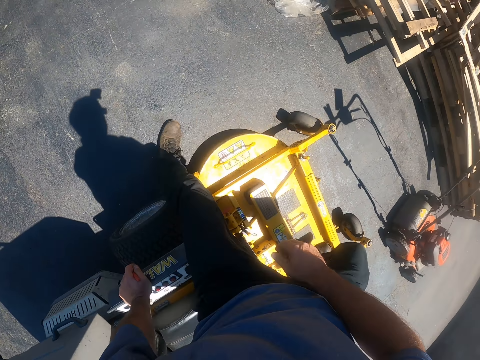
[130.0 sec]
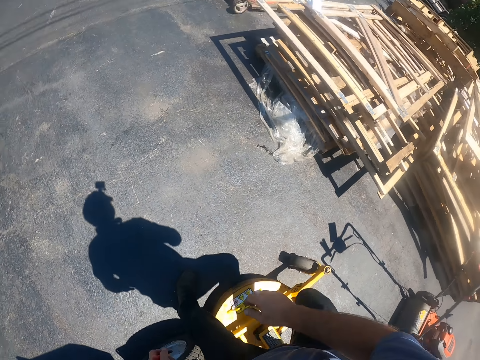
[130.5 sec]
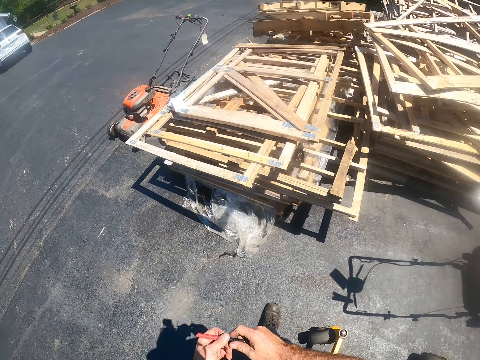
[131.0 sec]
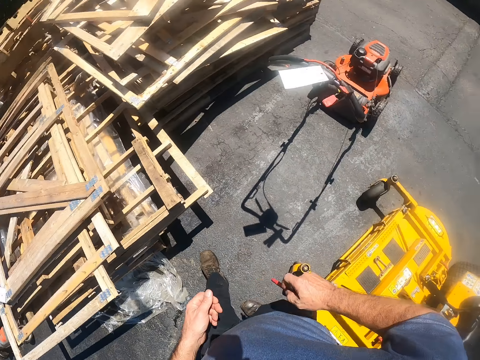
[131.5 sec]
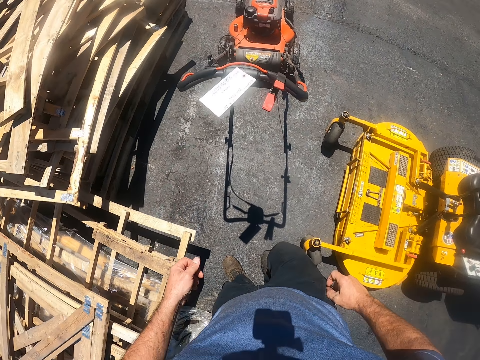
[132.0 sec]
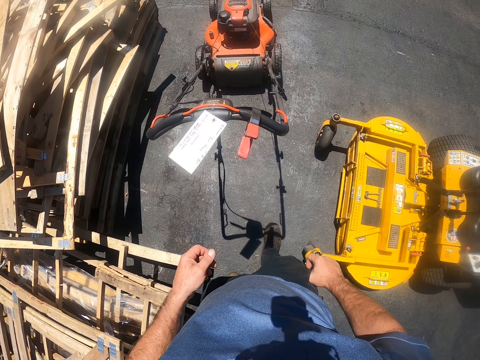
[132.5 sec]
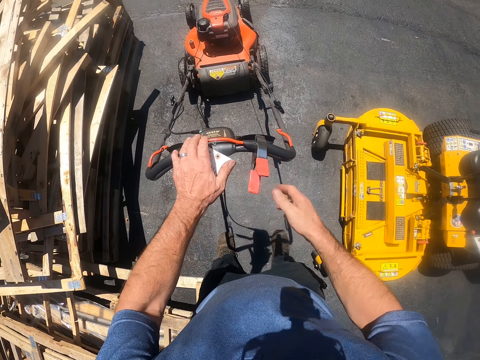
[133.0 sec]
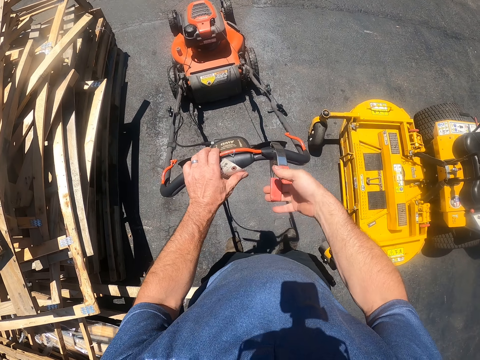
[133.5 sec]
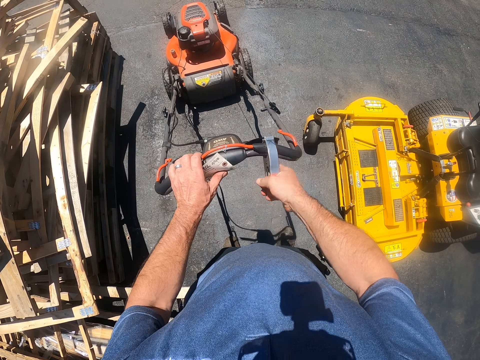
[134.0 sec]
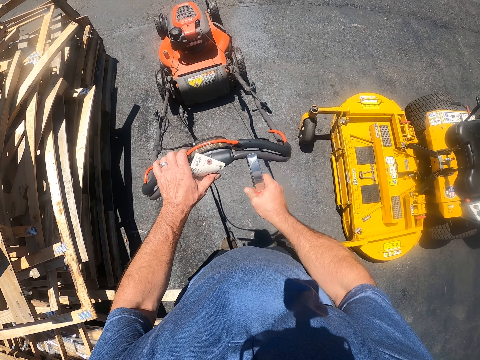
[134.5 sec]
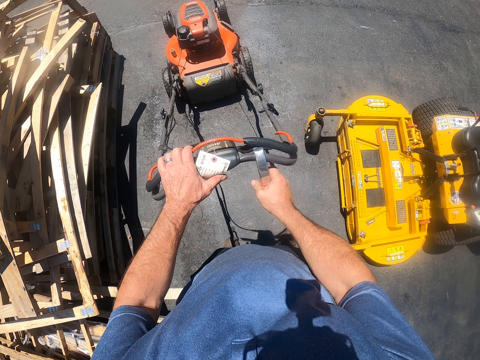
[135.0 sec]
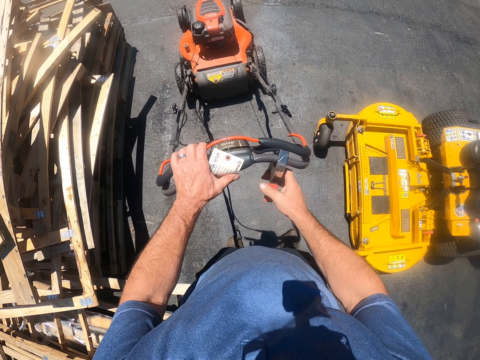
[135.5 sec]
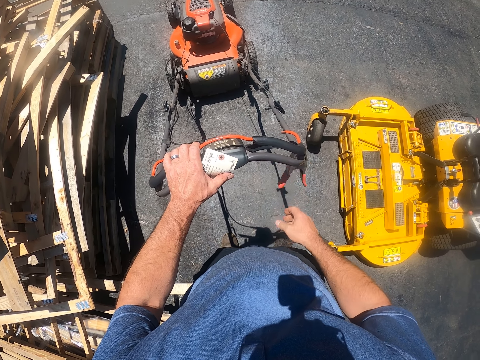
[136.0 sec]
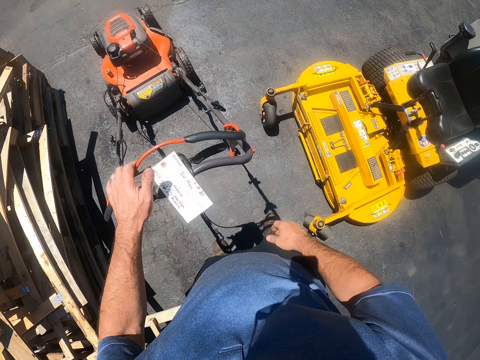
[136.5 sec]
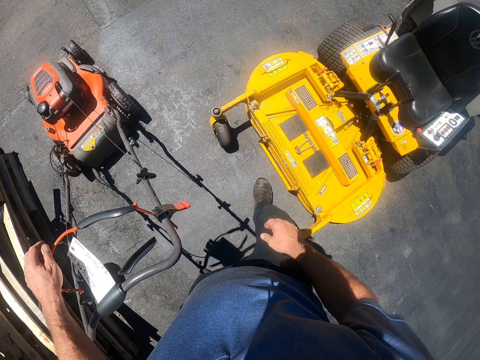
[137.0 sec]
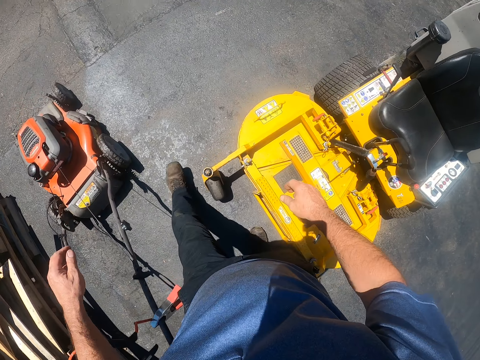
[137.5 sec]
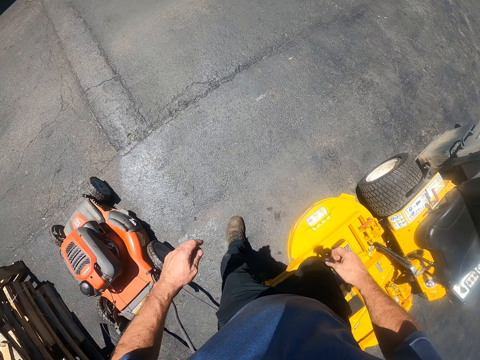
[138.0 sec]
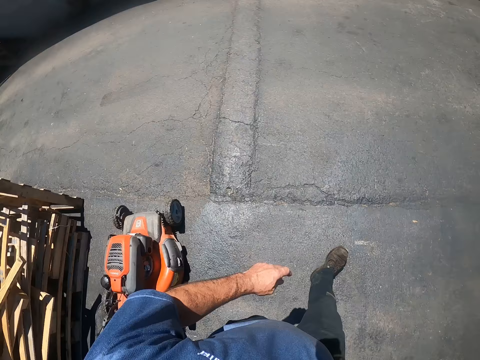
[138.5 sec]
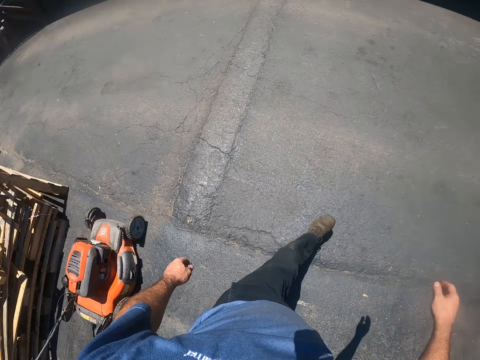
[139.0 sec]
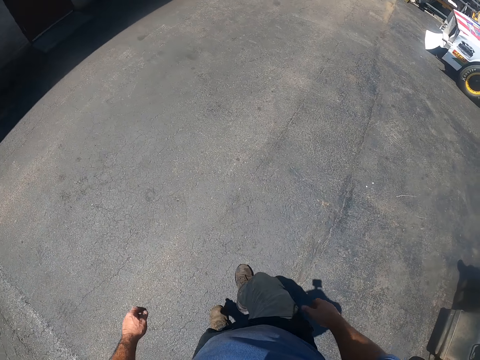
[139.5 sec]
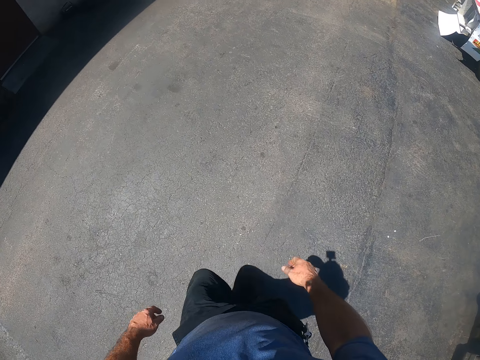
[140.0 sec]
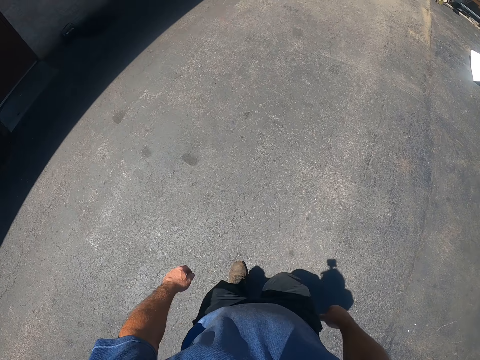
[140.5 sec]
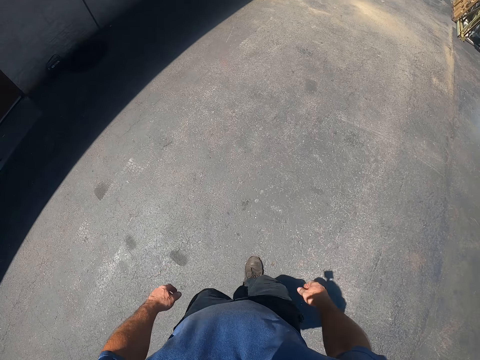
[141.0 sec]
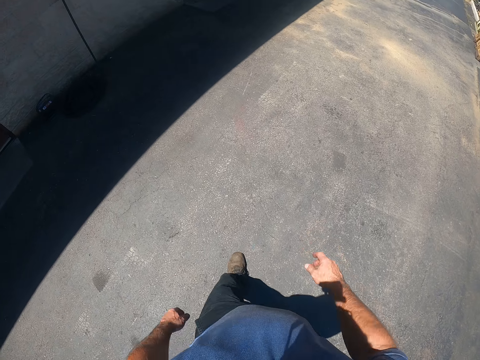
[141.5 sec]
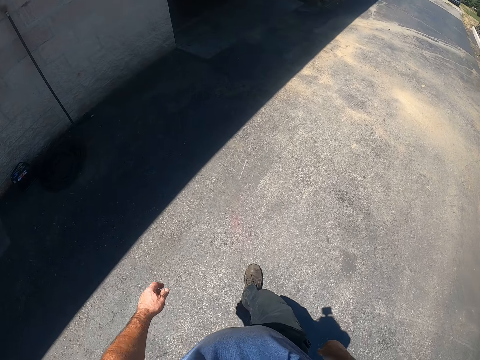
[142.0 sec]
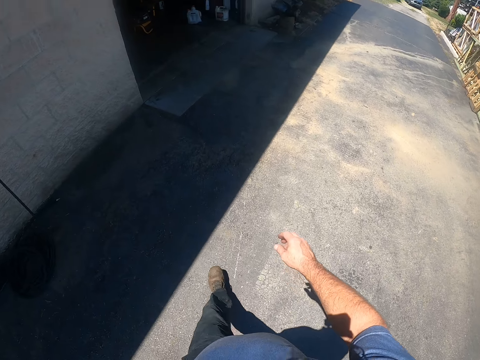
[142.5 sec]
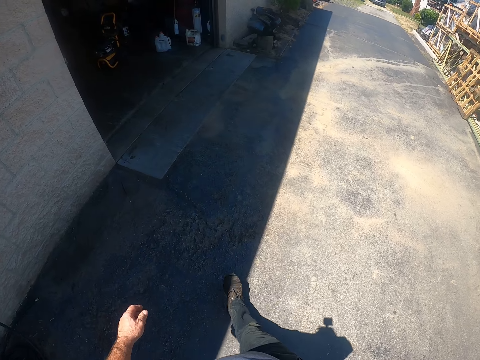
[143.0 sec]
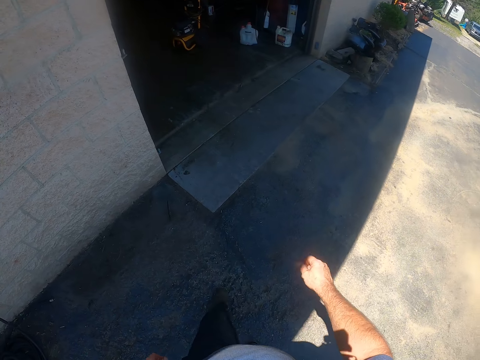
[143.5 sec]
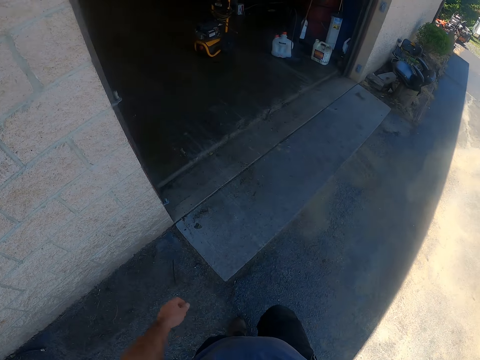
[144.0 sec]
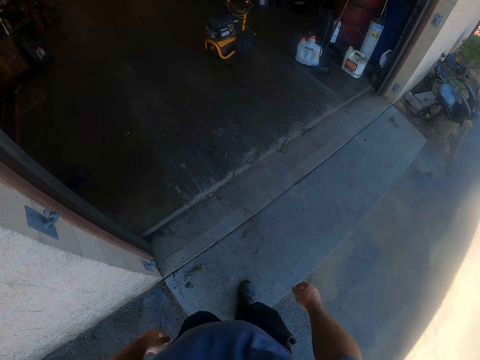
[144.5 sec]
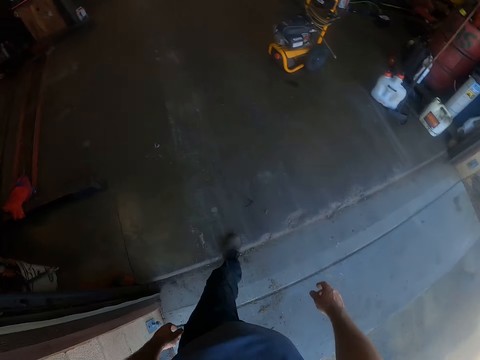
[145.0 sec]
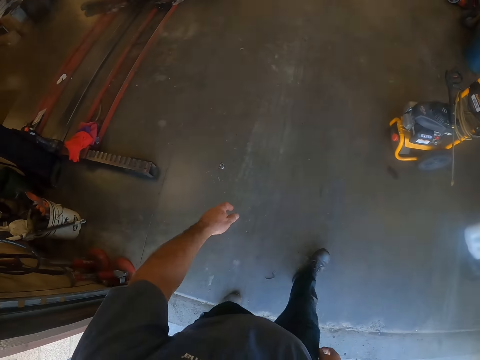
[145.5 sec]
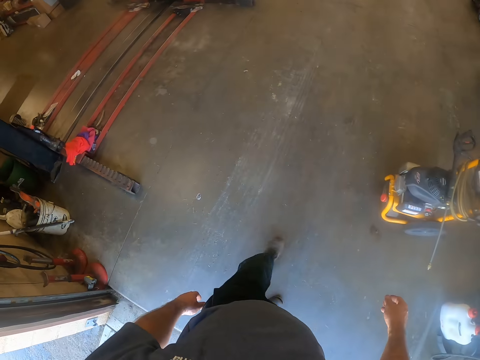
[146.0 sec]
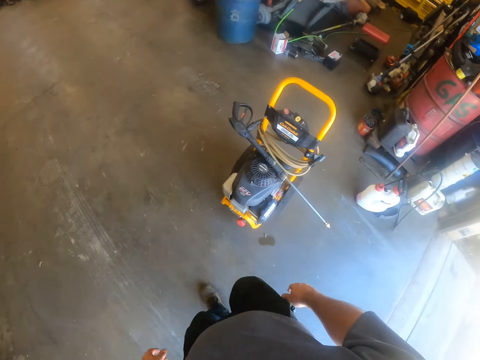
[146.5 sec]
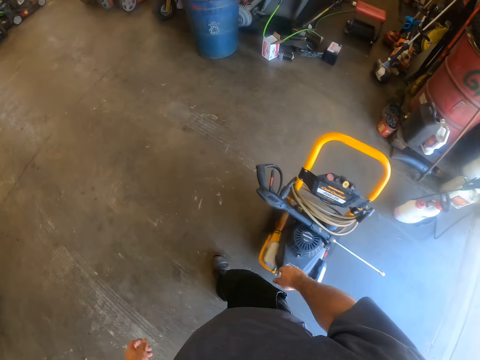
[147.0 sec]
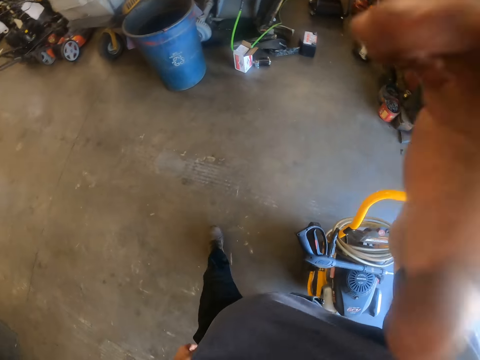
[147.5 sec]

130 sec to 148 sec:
The camera wearer walks on the ground. He comes down from the riding lawn mower. He transfers the marker from his left hand to his right hand. He touches an adapter on the lawn mower. He walks towards another lawn mower. He removes the adapter or clip from the handle of the lawn mower with his right hand. He puts the adapter on the lawn mower. He holds the handle of the lawn mower with his left hand. He lets go of the clip with his right hand. He separates the handle of the lawn mower from the safety shut-off lever with his left hand. He walks on the ground. He walks into the workshop.
